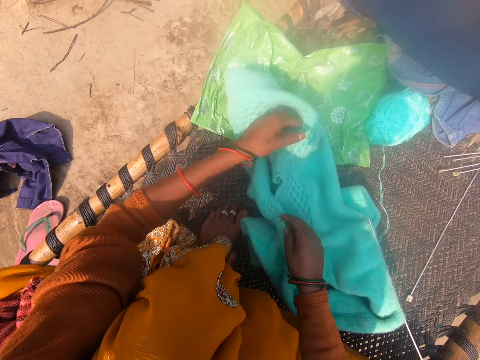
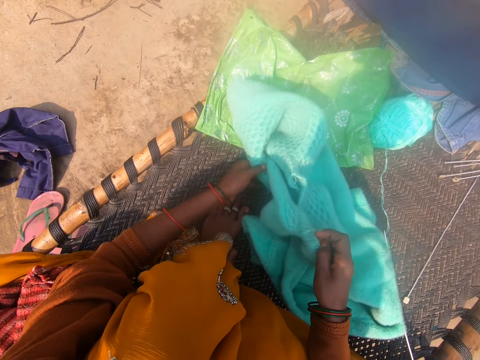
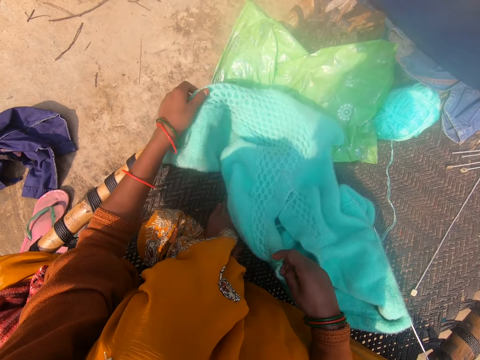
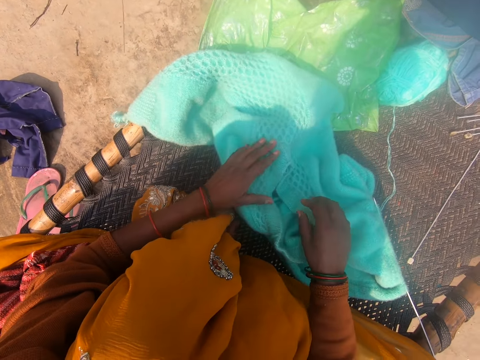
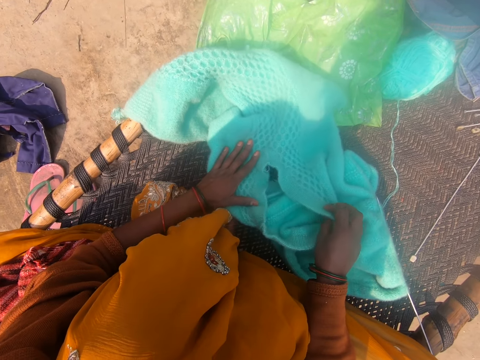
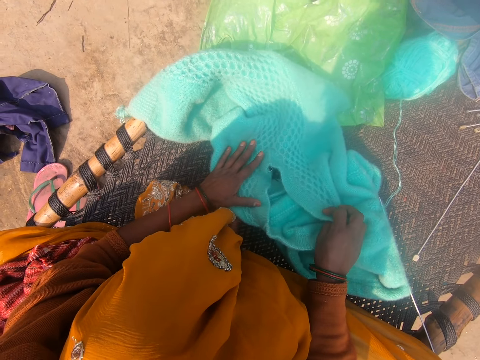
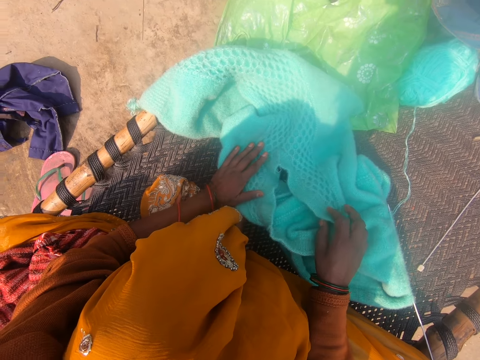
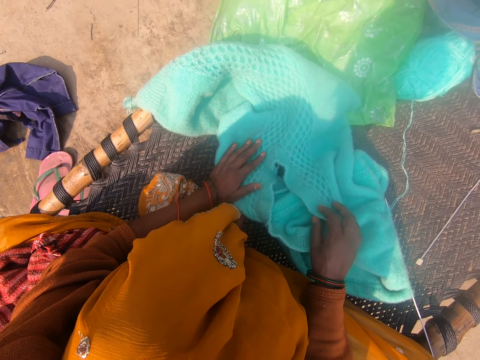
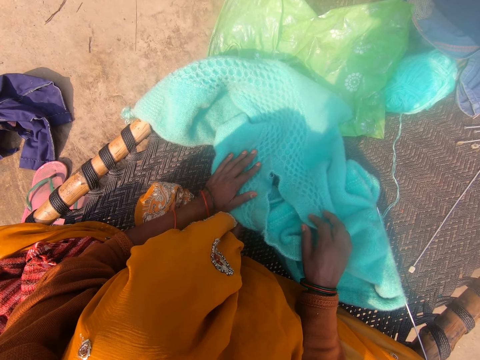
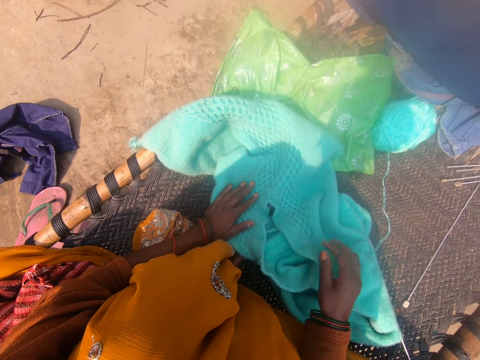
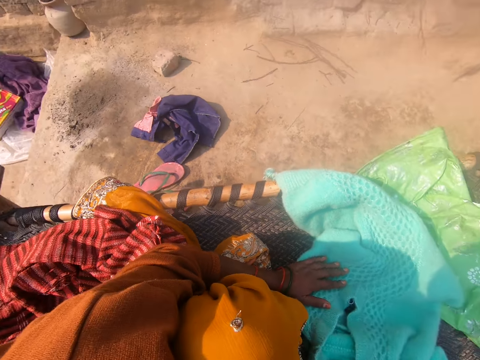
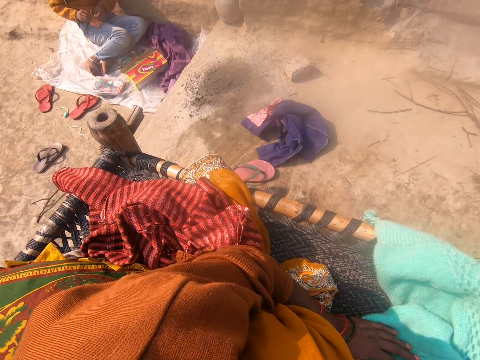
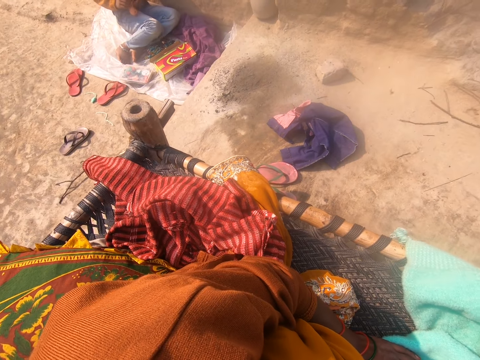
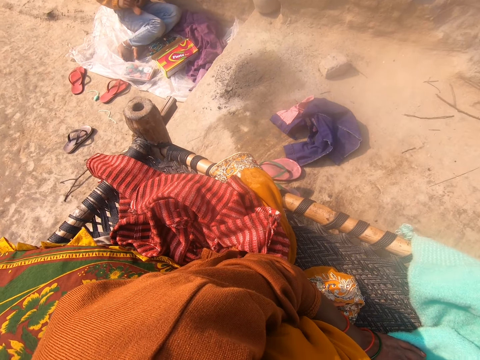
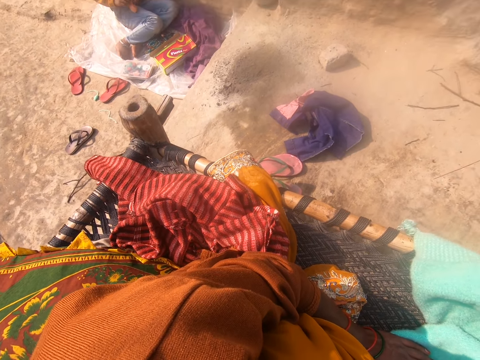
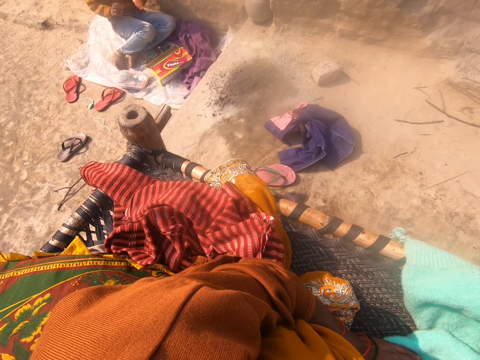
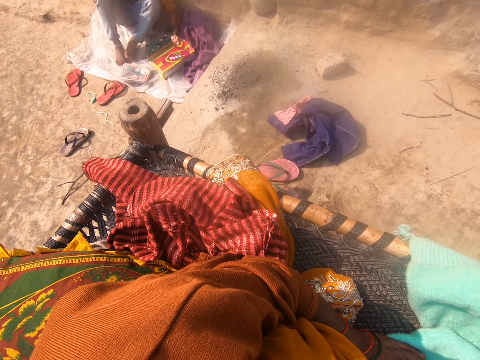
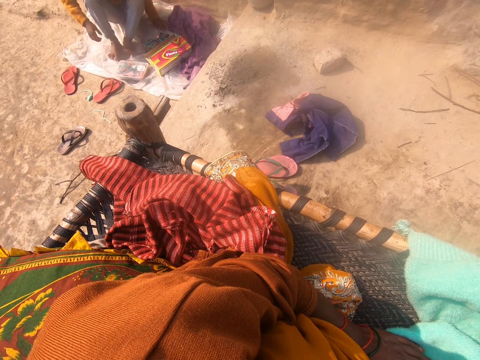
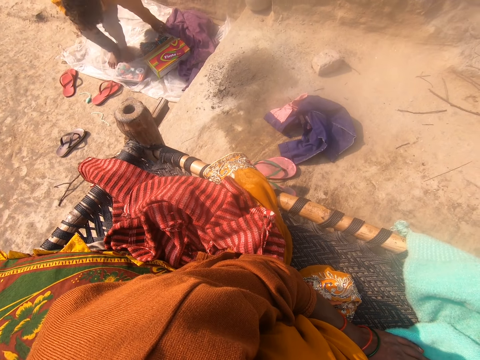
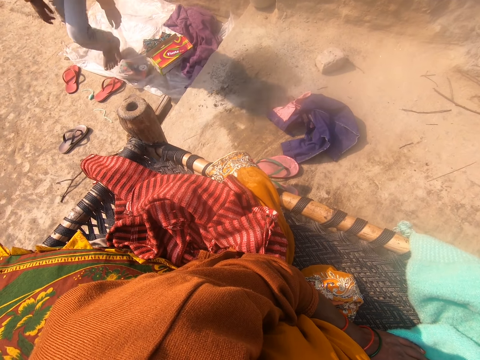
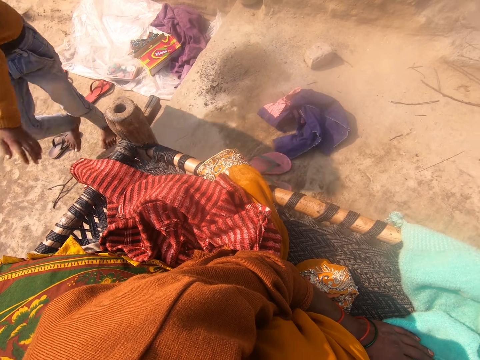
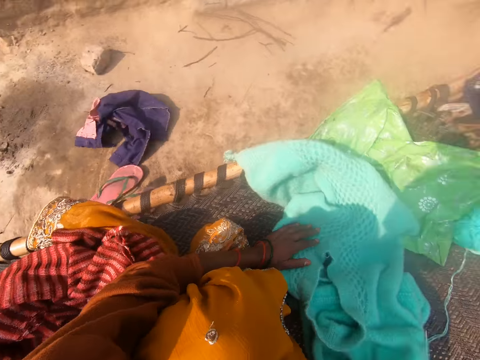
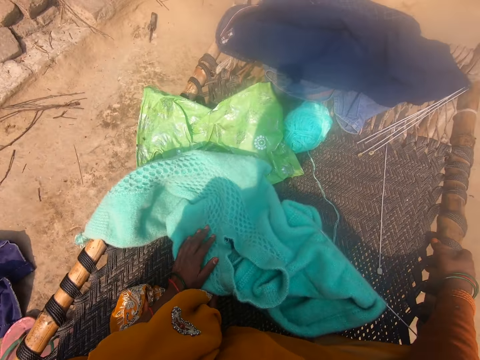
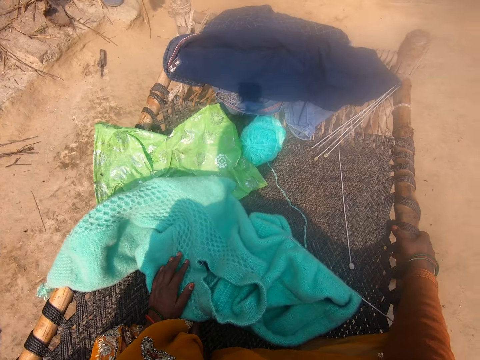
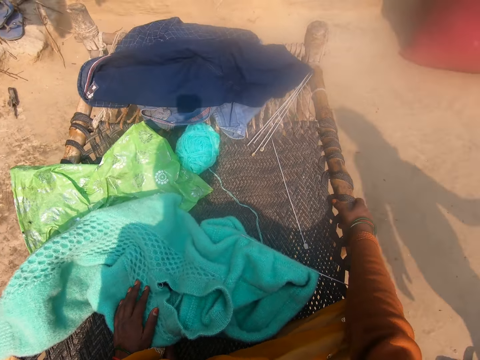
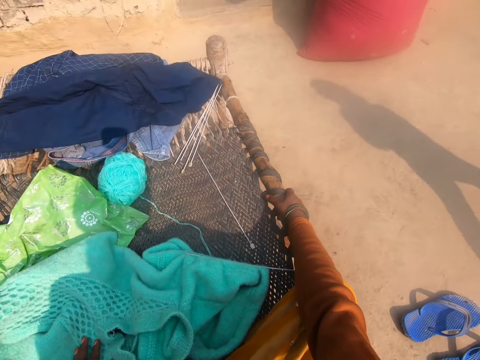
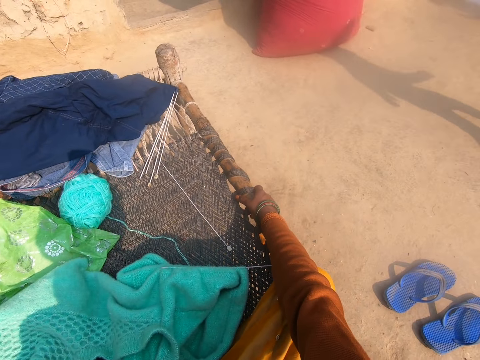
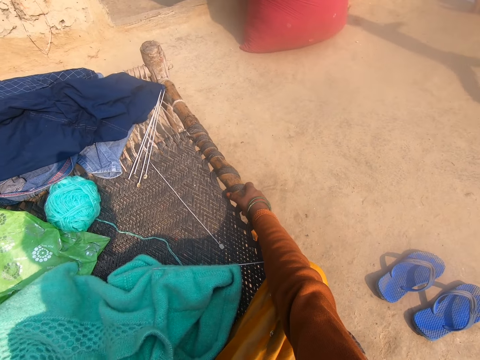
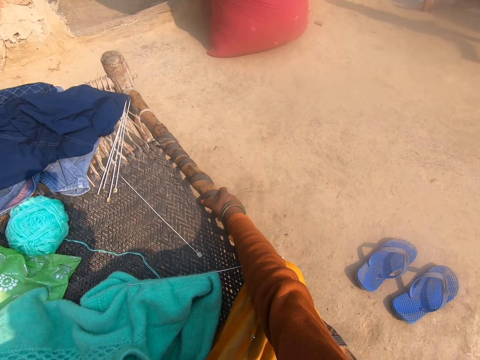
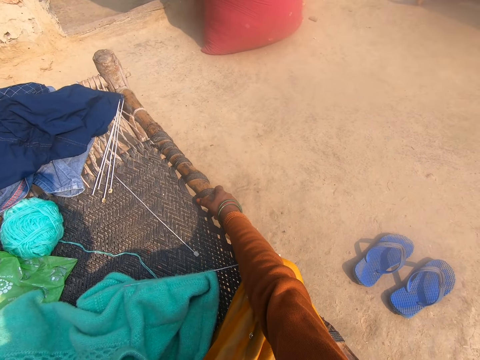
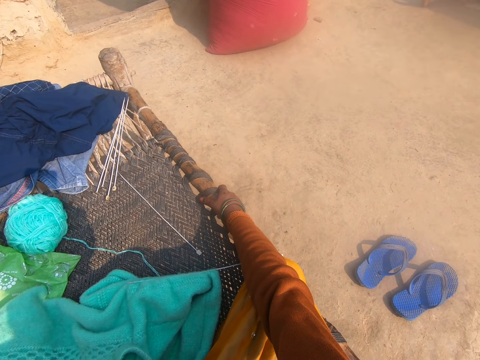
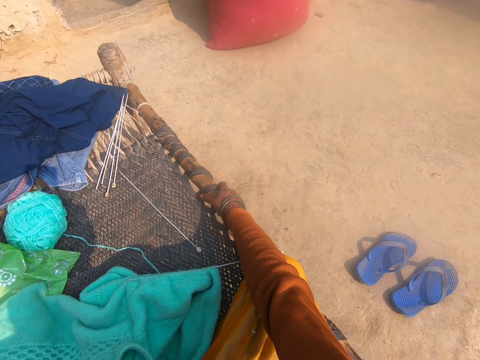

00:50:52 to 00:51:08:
The camera wearer picks up the knit stitch. They look around. A girl puts the doll head down. The girl stands up and walks around. The camera wearer looks around.

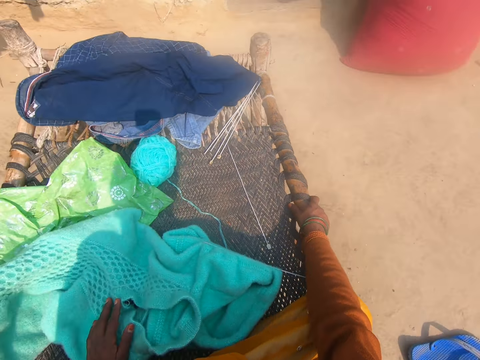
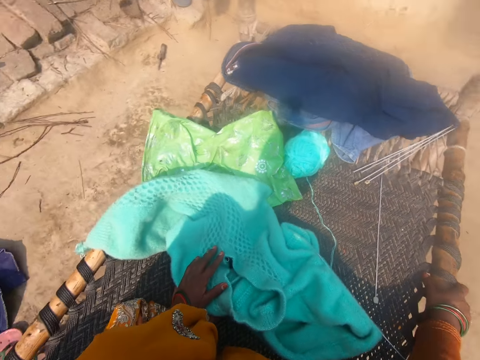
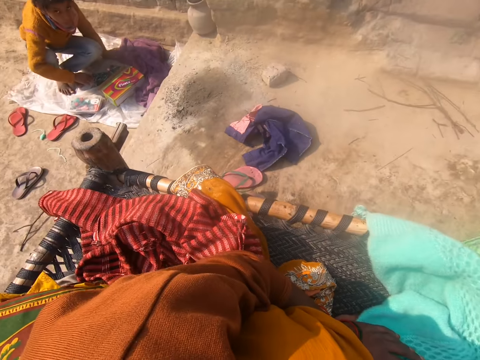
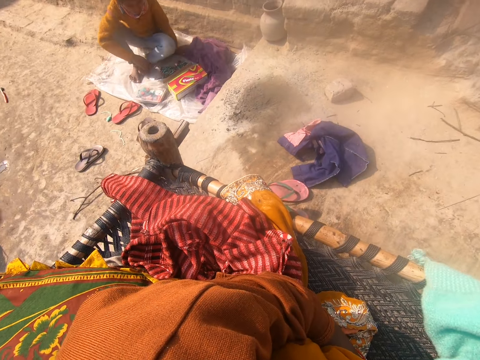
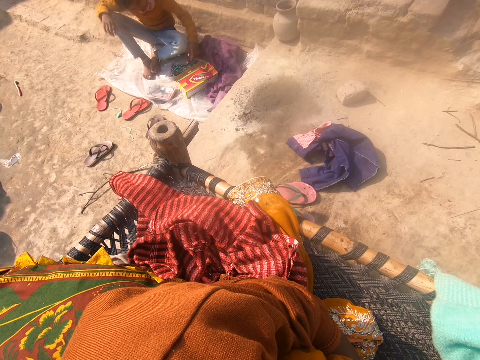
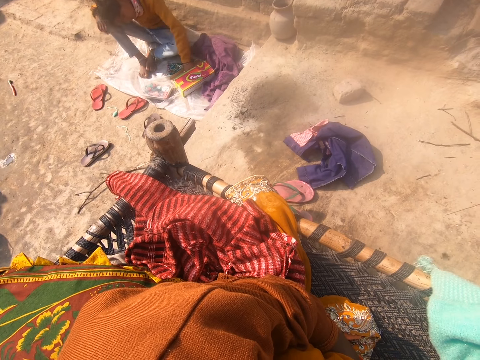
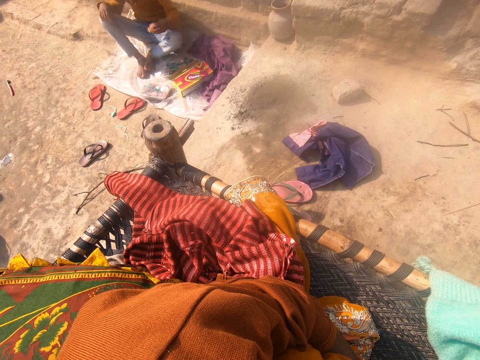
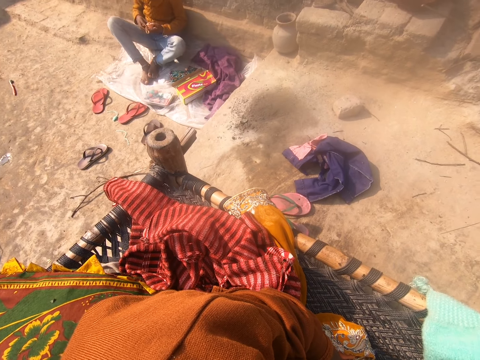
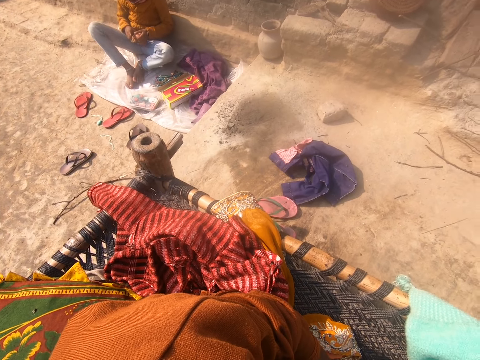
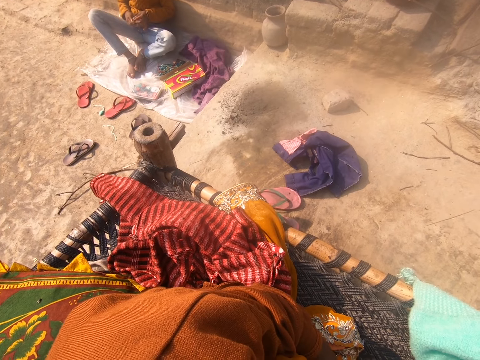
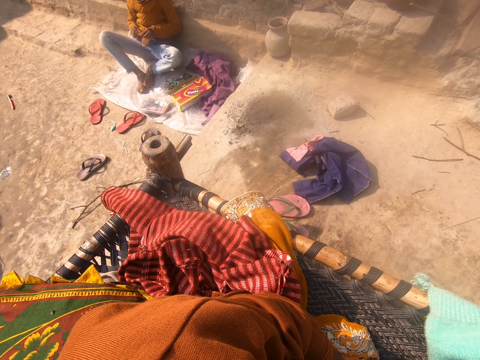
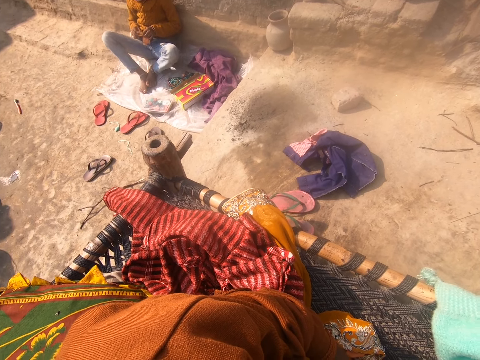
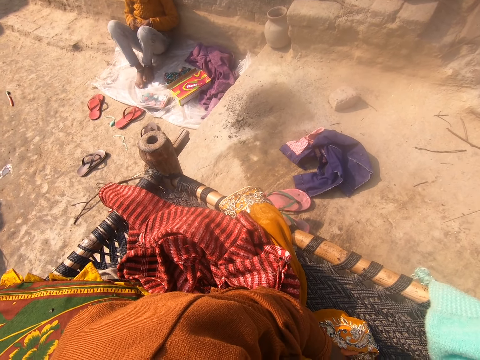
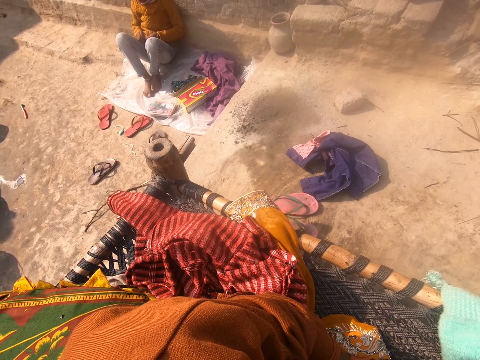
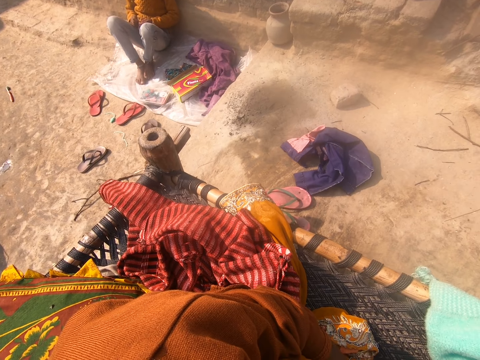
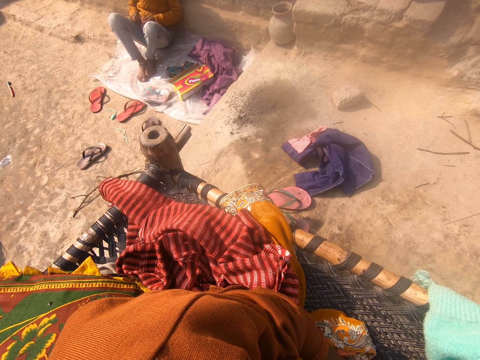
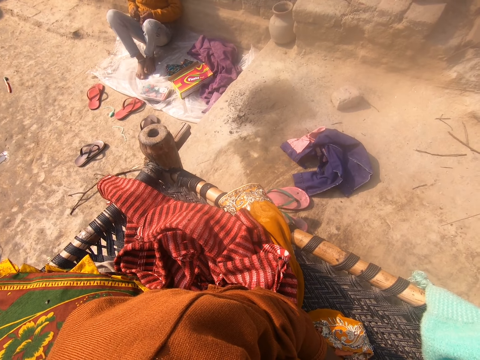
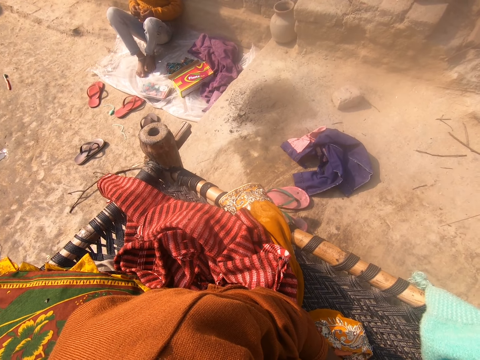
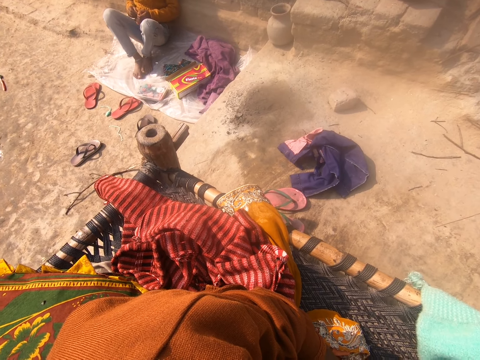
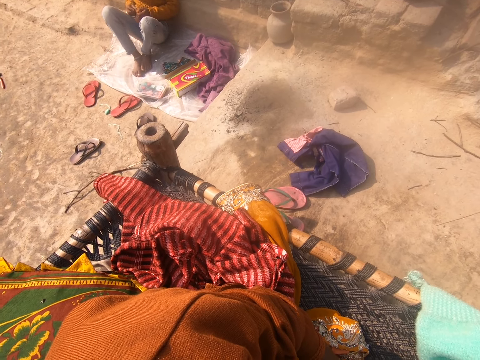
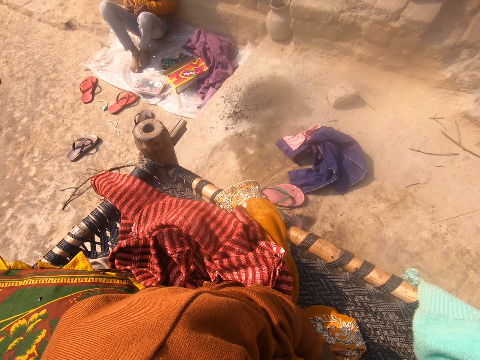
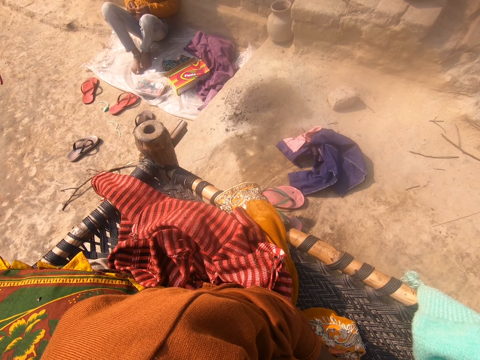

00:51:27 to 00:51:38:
A girl sits down, picks up the doll head and plaits the doll head.
